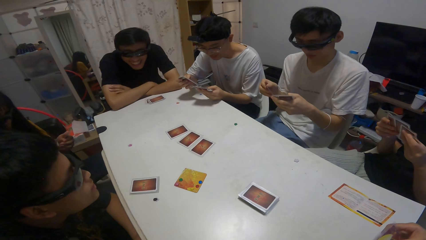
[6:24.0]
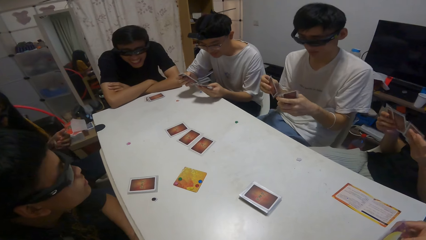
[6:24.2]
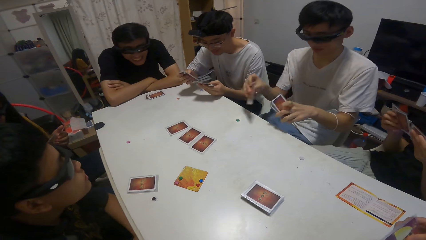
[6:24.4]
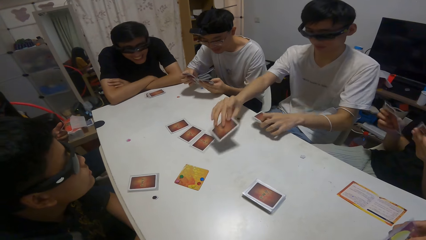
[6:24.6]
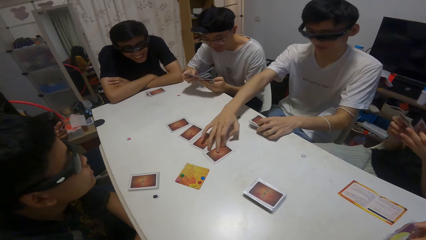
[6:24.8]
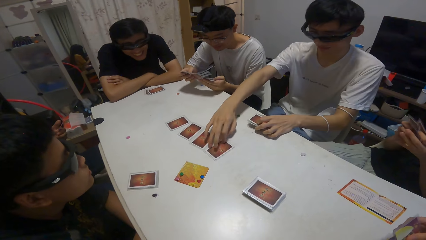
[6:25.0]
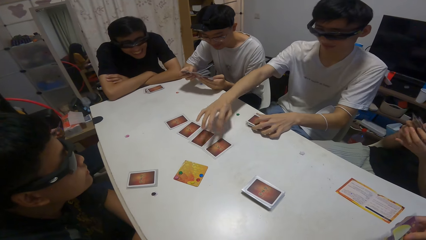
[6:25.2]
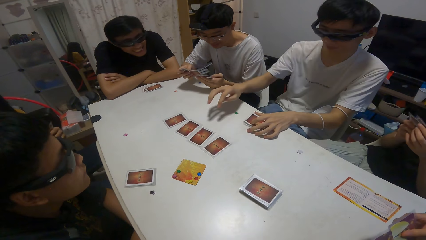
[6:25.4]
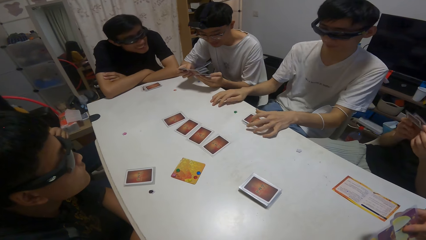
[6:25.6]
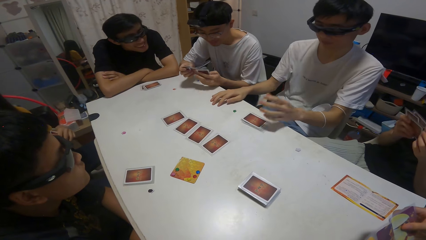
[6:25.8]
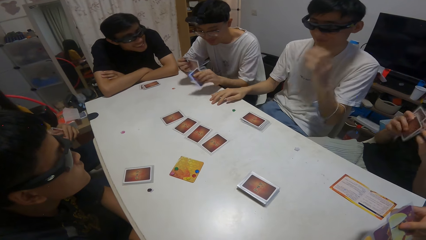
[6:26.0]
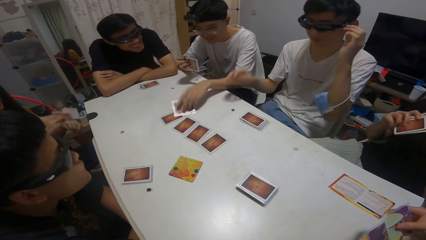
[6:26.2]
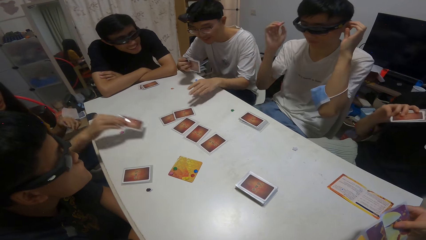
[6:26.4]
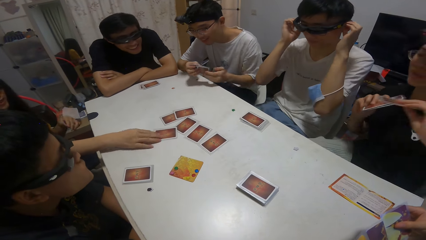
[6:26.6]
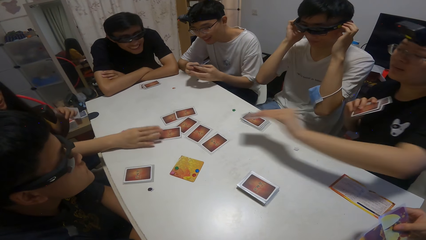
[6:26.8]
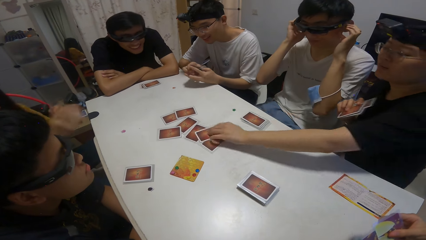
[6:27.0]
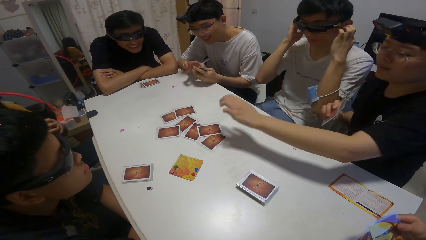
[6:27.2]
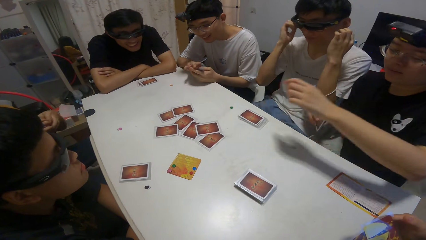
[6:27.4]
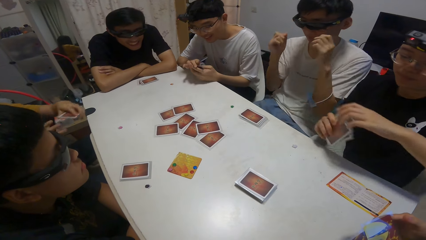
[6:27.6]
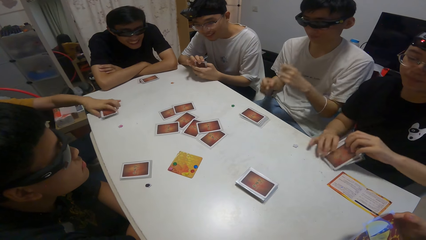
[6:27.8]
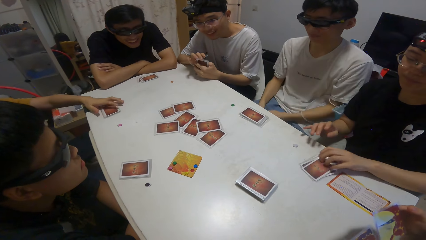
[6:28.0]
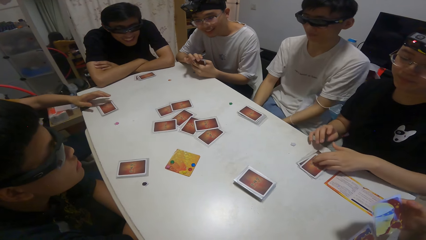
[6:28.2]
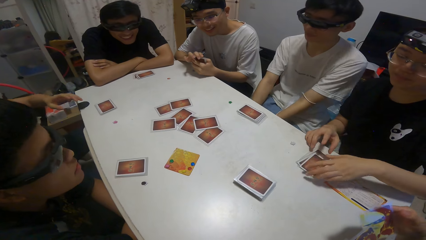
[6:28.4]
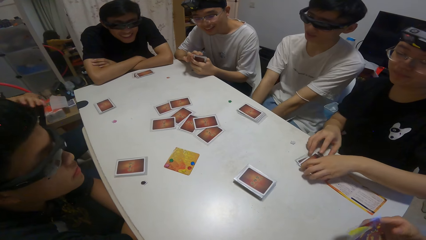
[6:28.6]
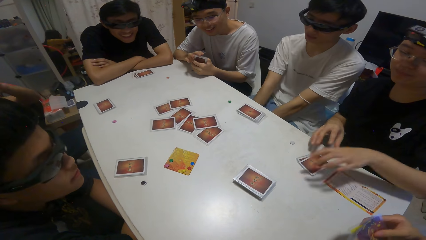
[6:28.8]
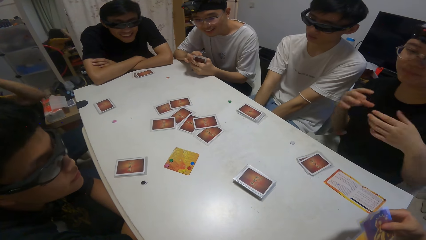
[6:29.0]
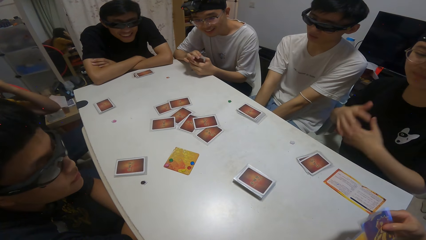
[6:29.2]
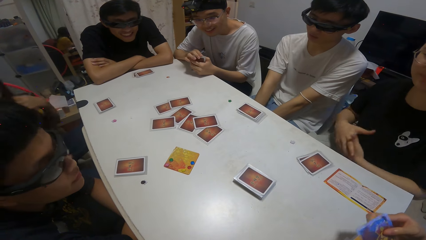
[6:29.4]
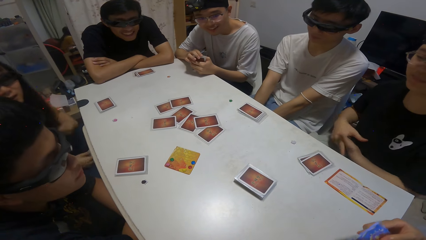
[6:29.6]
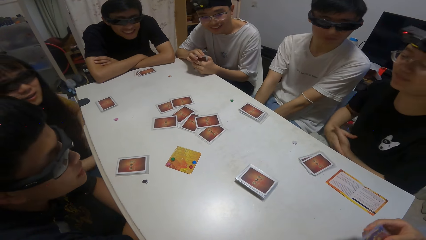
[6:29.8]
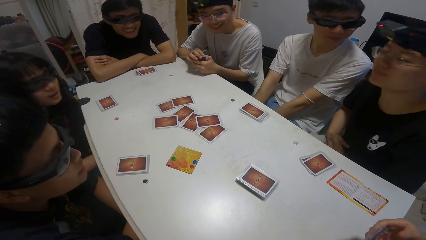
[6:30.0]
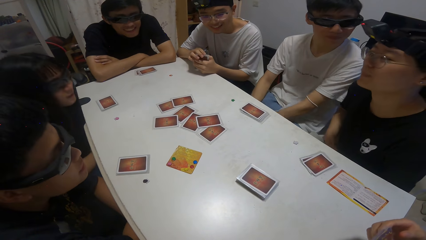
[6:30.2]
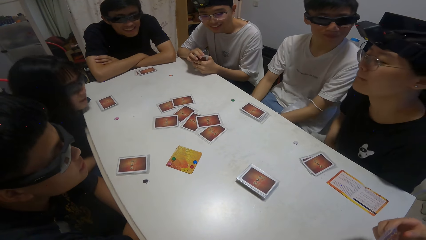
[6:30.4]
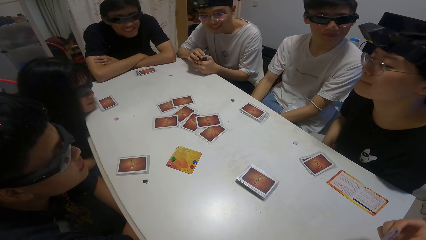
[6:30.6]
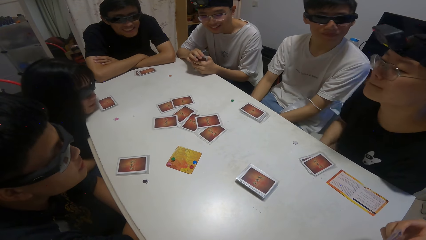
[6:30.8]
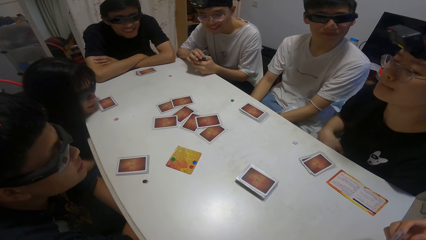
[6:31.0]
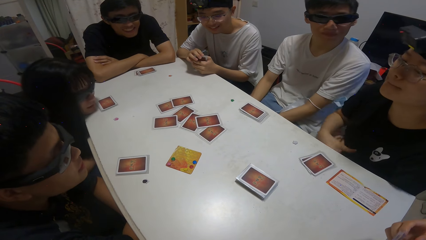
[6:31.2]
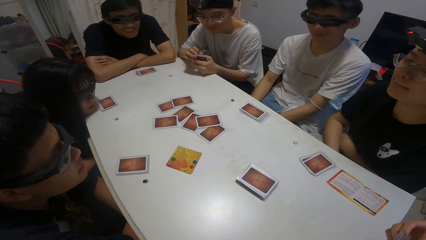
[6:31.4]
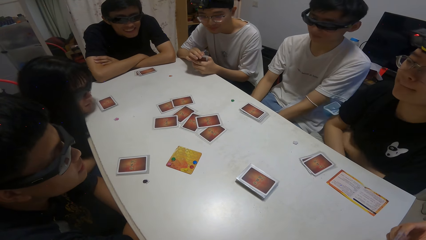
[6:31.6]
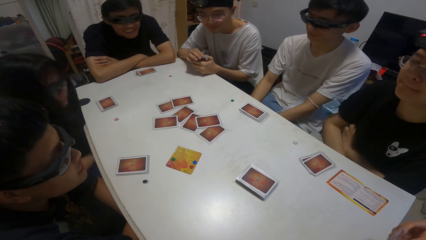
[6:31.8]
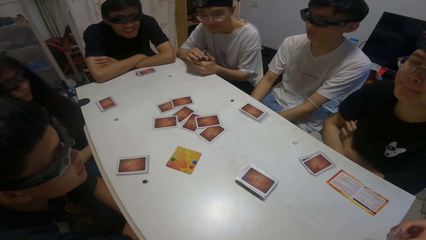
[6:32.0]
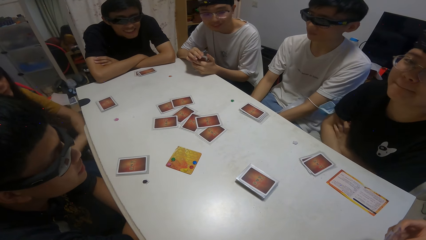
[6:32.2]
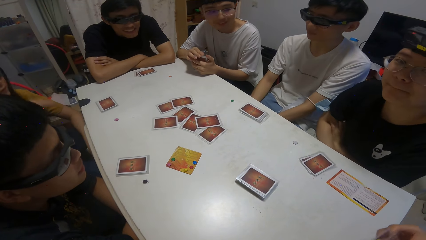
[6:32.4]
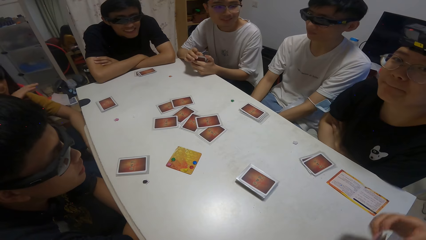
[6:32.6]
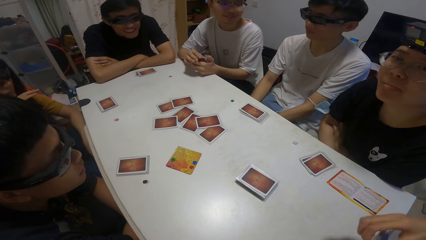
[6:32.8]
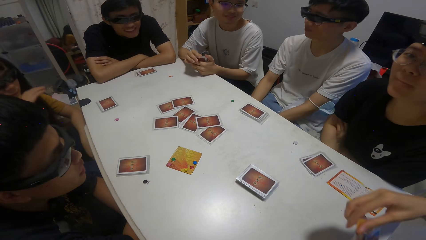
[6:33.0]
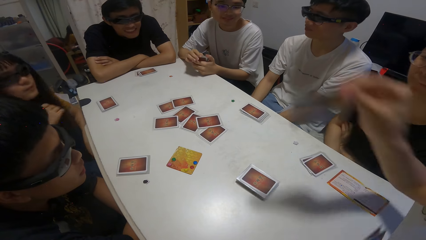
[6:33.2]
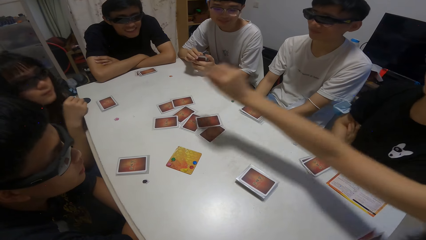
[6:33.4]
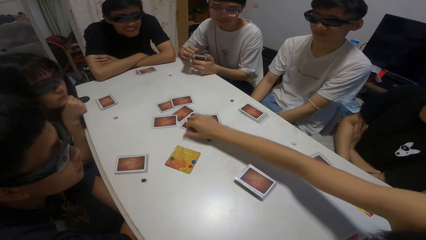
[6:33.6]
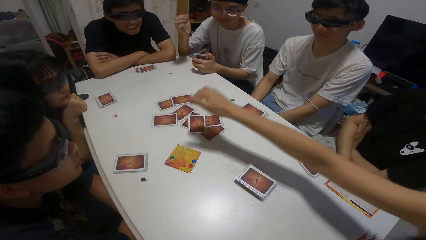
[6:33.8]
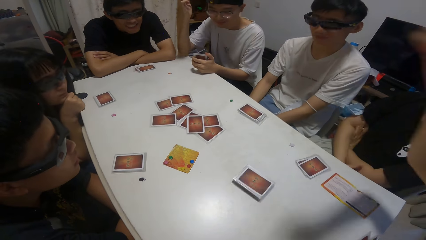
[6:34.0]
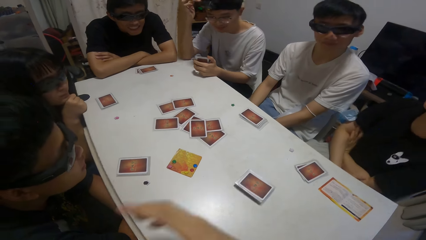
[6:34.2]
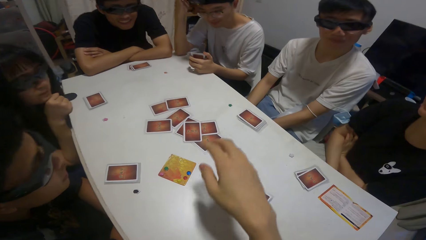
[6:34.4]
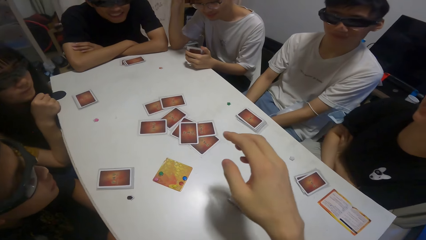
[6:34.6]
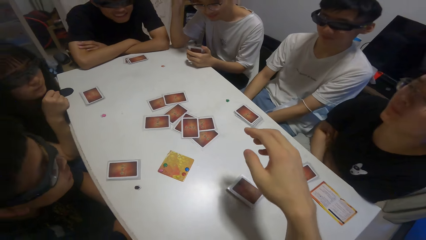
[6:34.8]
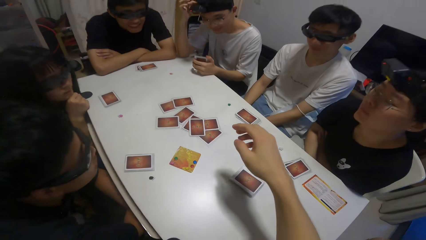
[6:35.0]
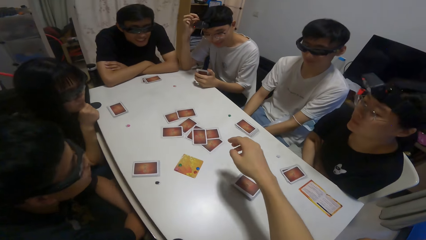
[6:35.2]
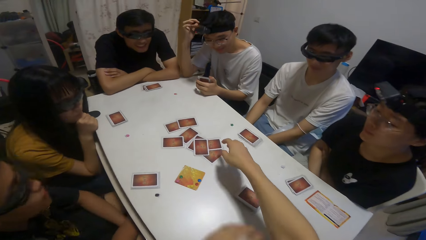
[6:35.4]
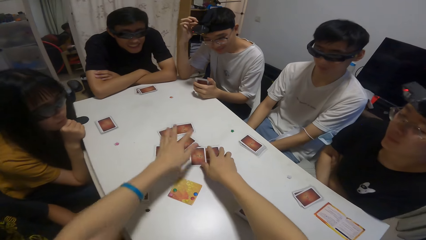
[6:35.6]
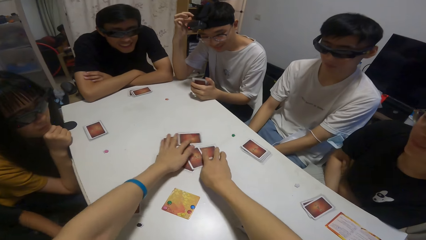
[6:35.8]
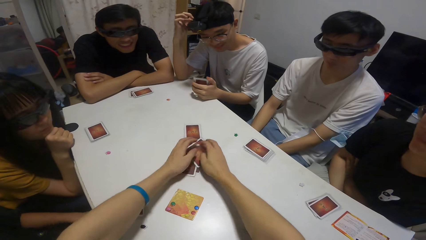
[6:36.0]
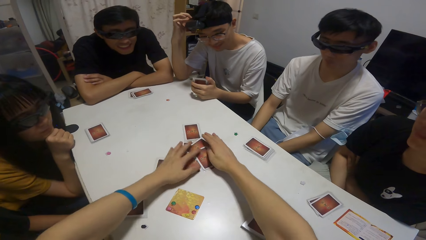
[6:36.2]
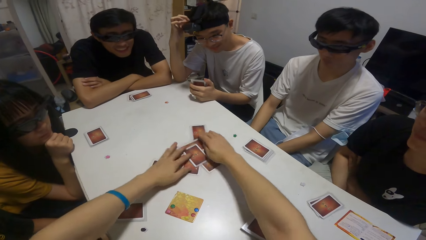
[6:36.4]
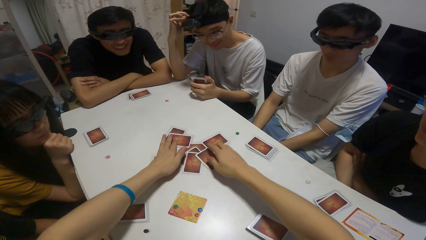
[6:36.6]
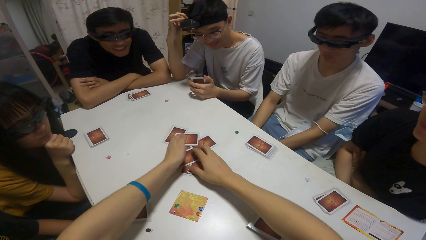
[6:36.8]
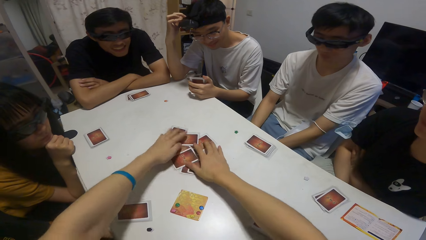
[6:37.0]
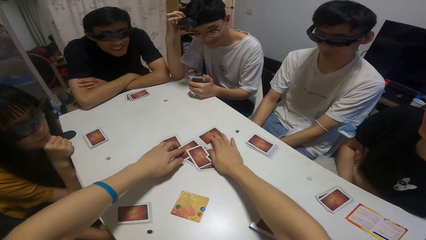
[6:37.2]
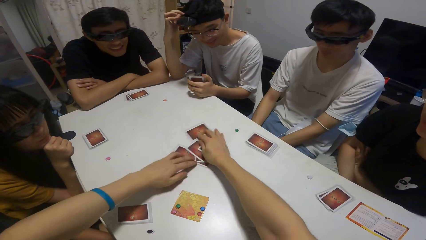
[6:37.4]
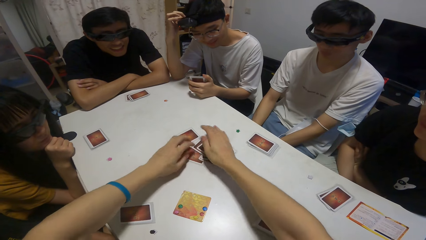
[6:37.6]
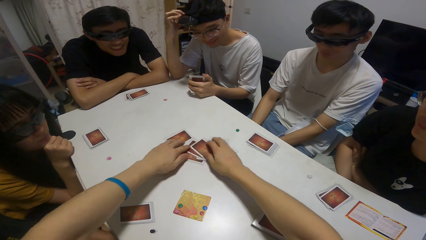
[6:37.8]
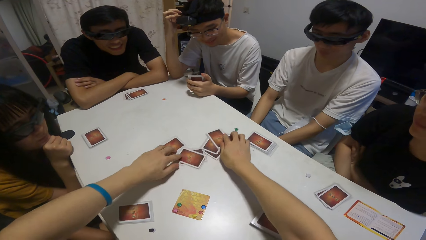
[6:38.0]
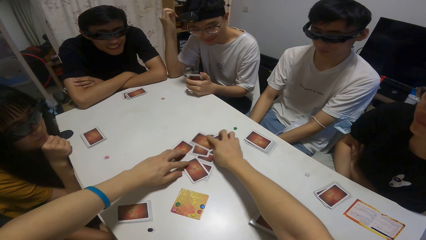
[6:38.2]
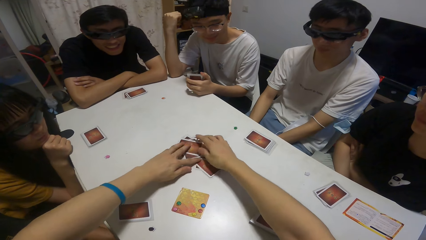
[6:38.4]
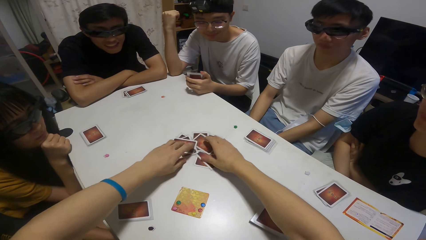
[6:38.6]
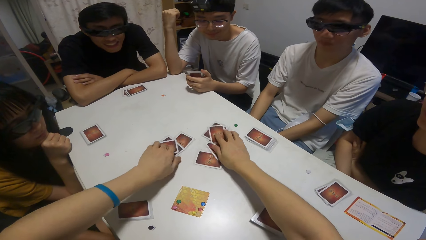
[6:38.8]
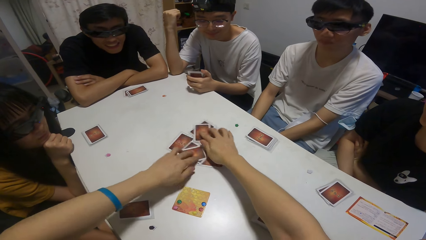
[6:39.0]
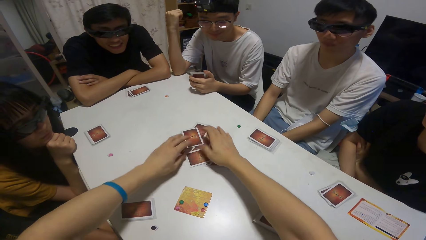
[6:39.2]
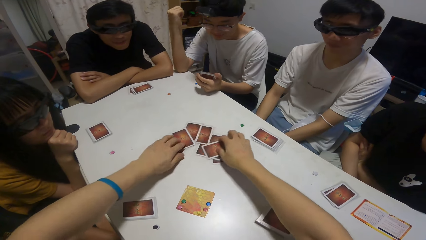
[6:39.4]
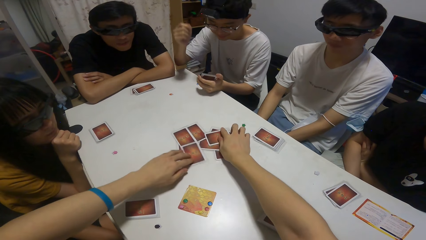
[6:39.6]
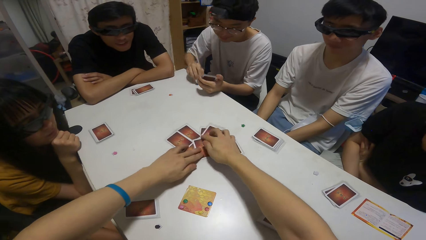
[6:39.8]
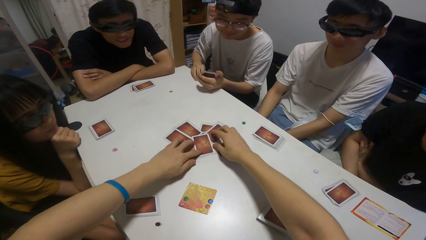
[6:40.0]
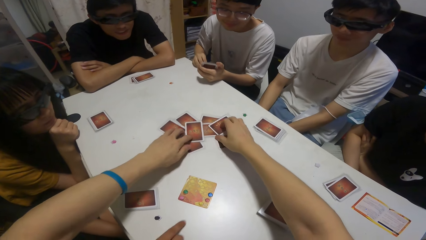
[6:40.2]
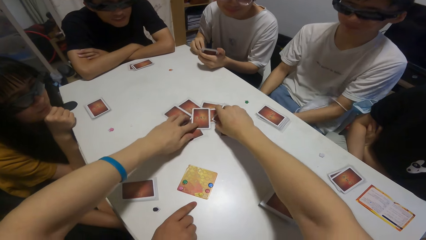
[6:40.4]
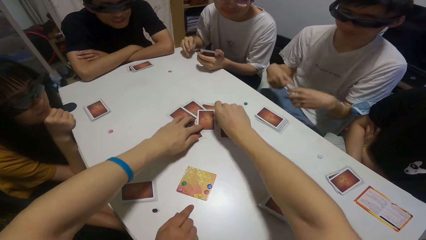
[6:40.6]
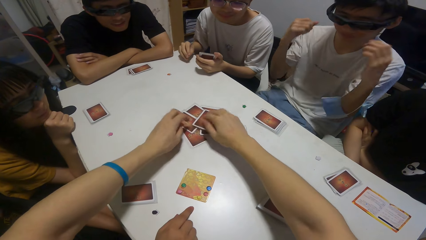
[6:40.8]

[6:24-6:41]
A boy drops a card on the table. A person plays cards on the table. Another boy drops a card on the table. A girl drops a card on the table. Another girl drops a card on the table. The first girl drops some cards on the table. Another girl drops some cards on the table. The camera wearer shuffles the cards on the table. They play cards on the table.
